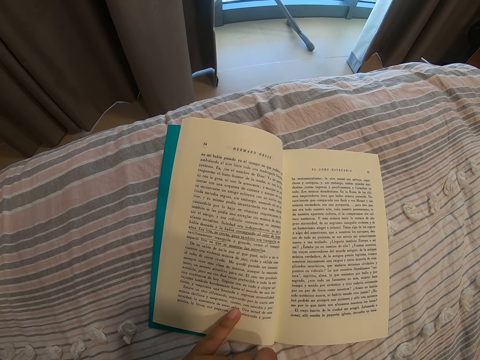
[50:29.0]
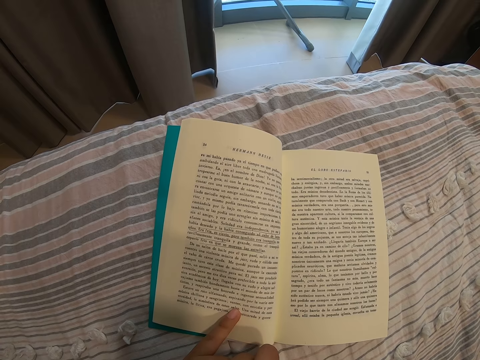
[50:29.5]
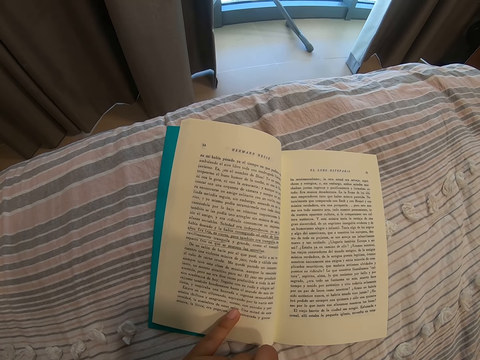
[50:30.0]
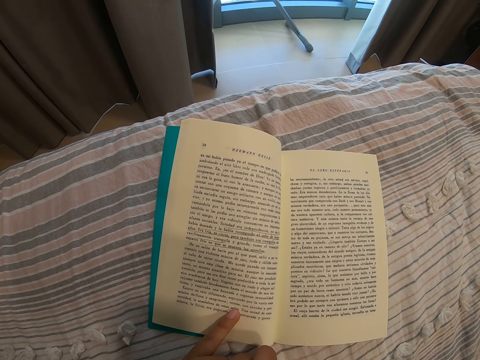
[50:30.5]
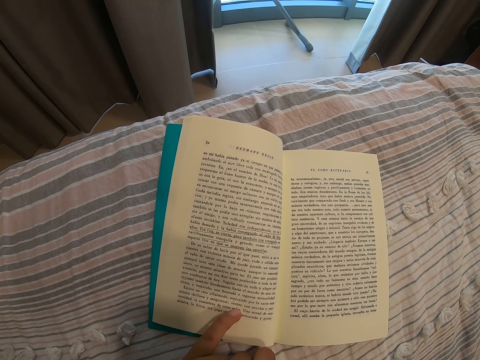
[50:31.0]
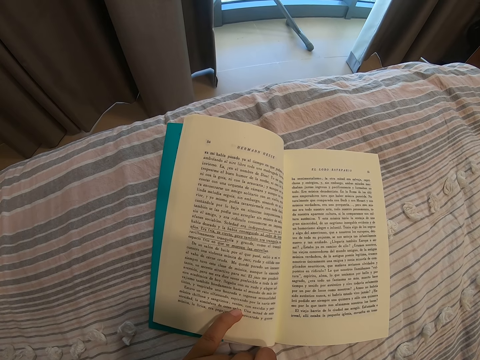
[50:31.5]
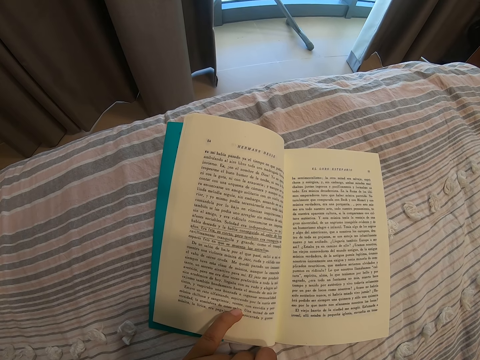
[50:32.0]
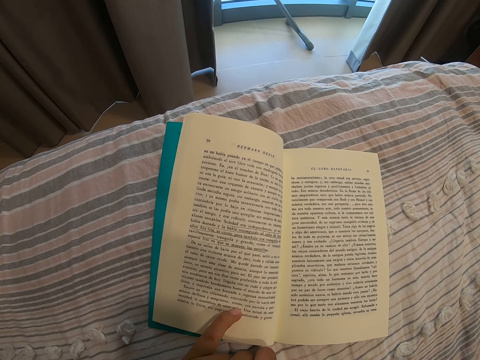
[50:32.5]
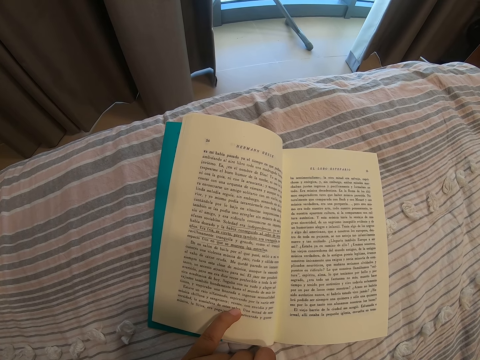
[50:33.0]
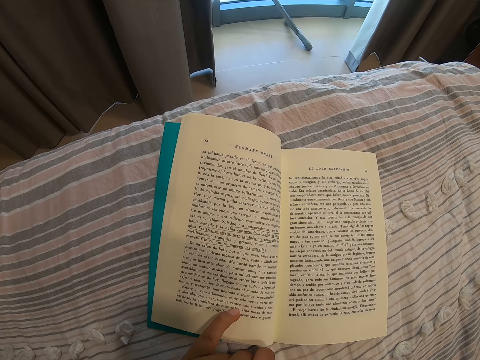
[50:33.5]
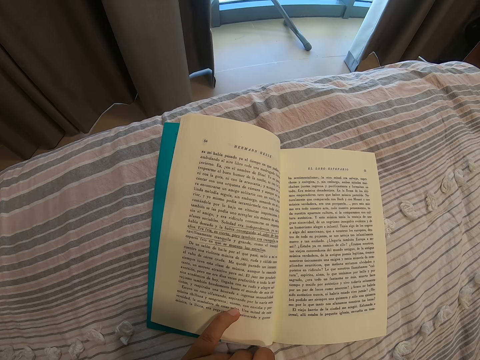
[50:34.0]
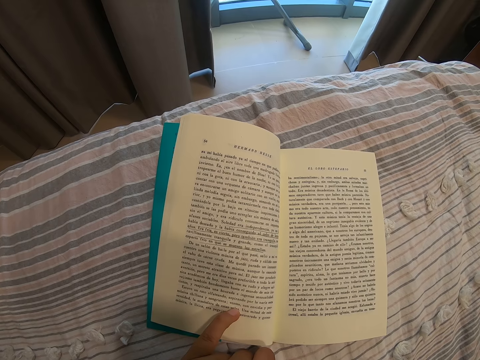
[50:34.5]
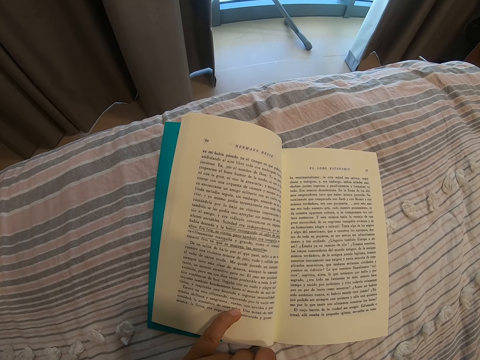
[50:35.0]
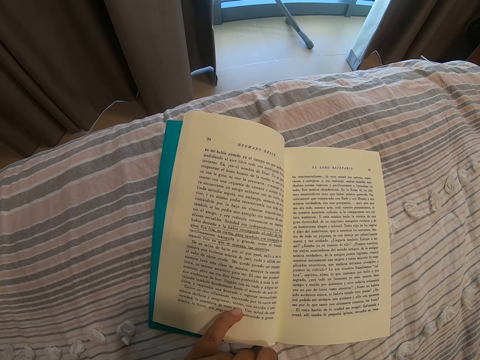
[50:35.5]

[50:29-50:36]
The camera wearer moves the hand on the book.
